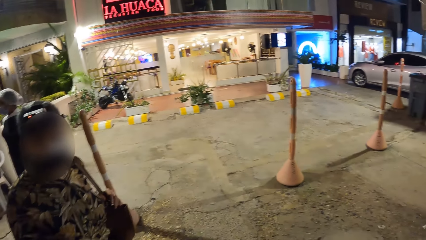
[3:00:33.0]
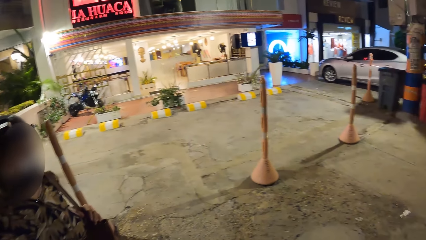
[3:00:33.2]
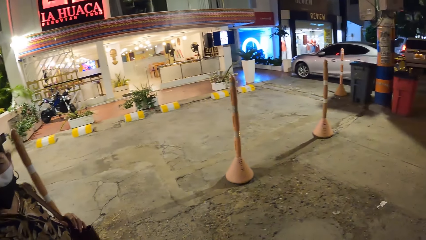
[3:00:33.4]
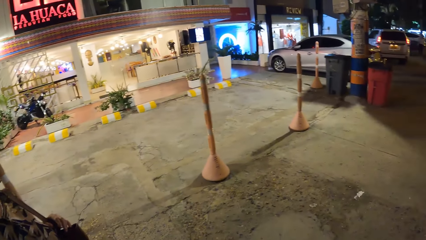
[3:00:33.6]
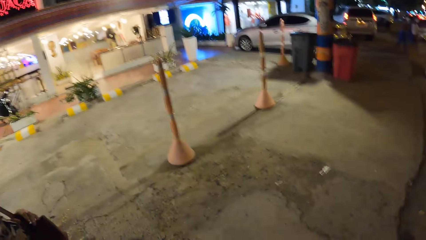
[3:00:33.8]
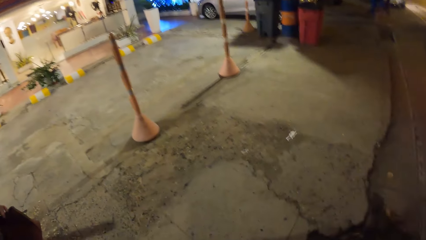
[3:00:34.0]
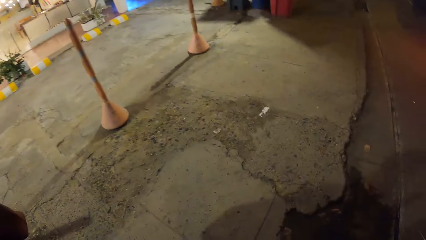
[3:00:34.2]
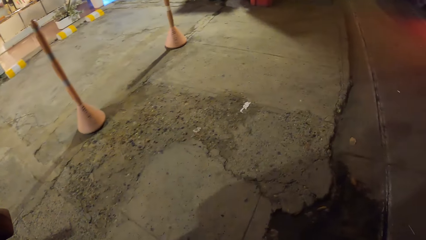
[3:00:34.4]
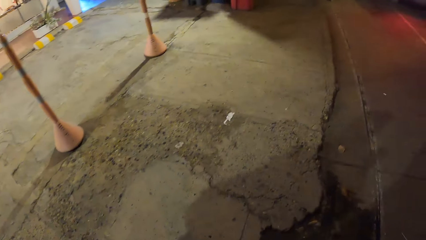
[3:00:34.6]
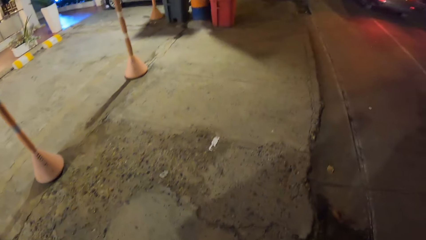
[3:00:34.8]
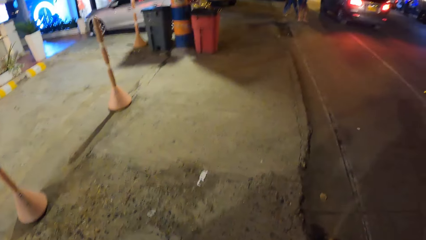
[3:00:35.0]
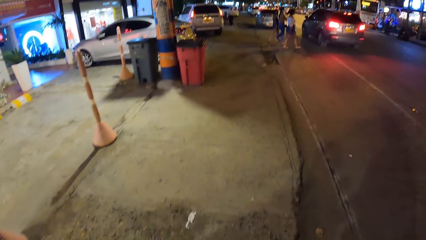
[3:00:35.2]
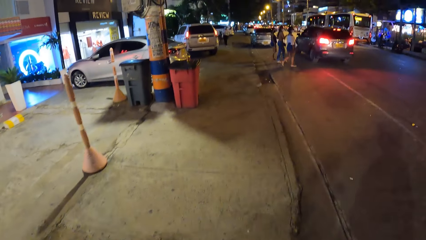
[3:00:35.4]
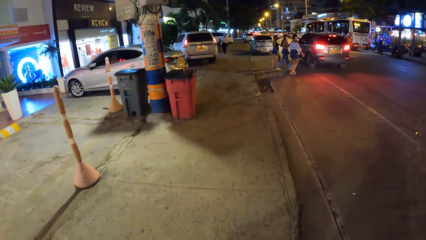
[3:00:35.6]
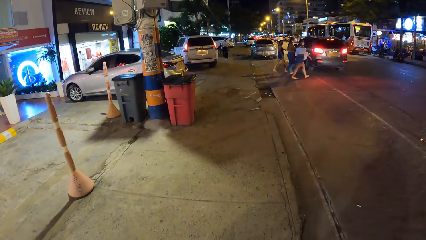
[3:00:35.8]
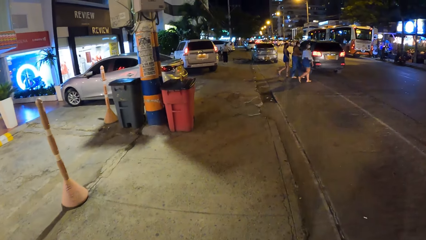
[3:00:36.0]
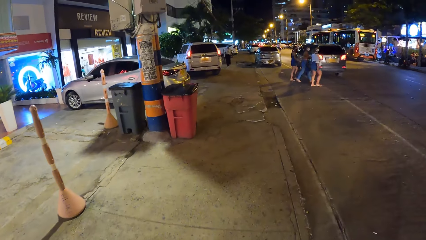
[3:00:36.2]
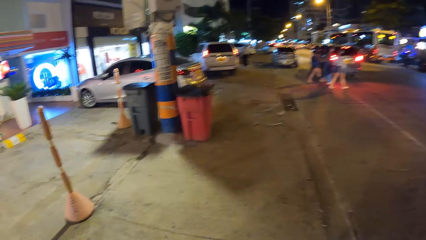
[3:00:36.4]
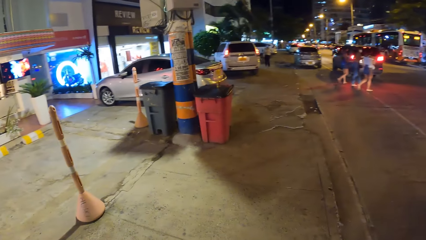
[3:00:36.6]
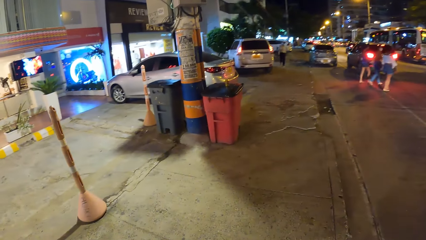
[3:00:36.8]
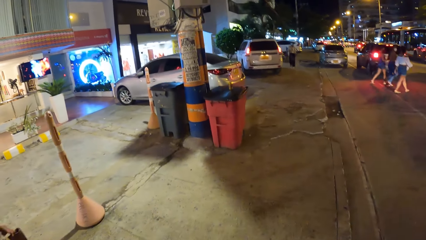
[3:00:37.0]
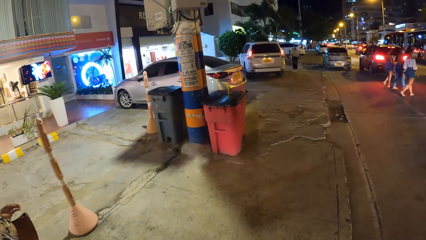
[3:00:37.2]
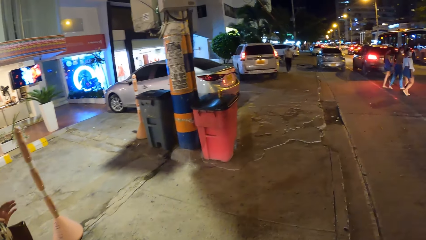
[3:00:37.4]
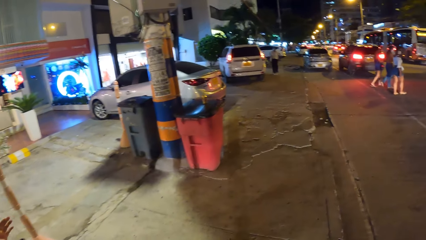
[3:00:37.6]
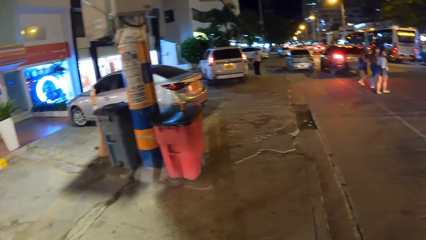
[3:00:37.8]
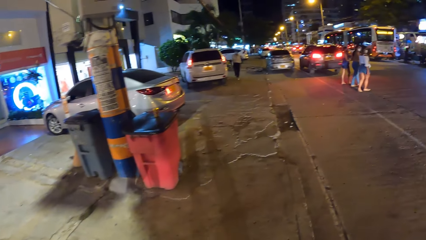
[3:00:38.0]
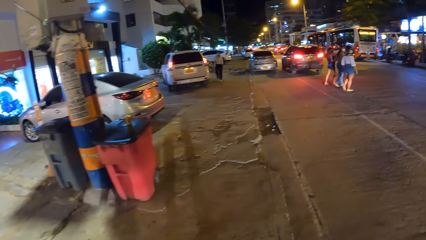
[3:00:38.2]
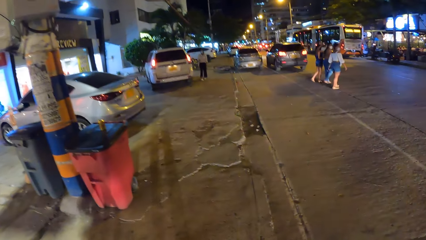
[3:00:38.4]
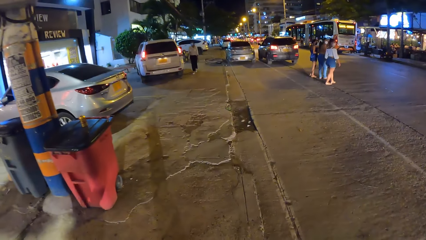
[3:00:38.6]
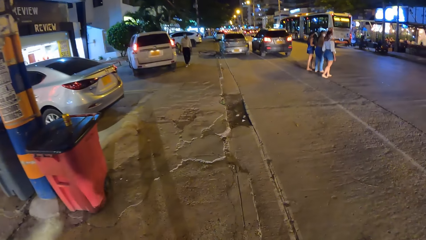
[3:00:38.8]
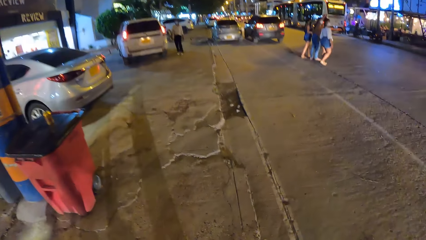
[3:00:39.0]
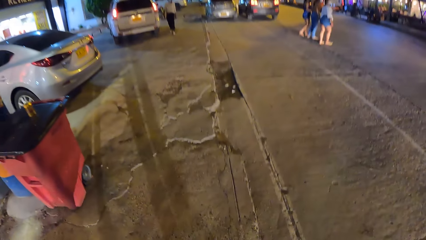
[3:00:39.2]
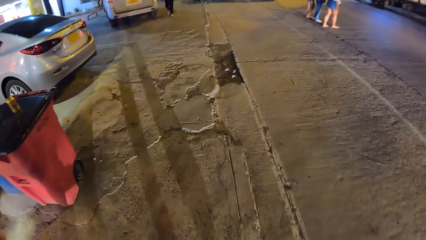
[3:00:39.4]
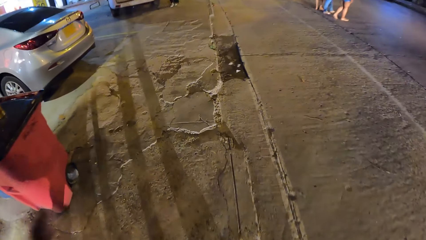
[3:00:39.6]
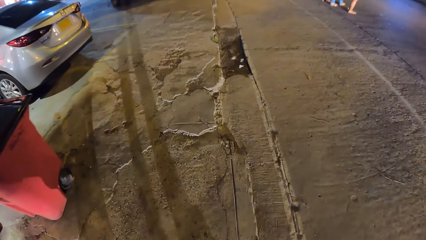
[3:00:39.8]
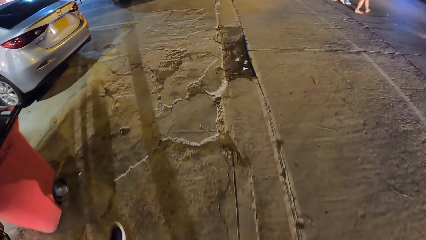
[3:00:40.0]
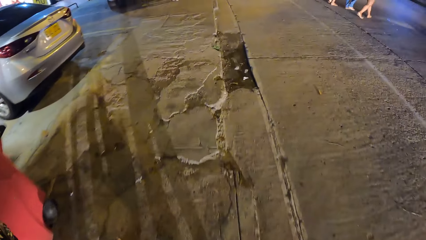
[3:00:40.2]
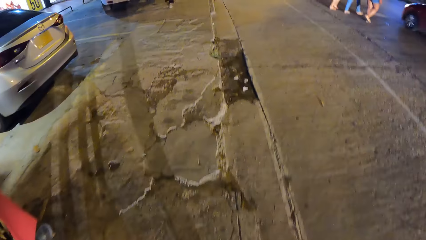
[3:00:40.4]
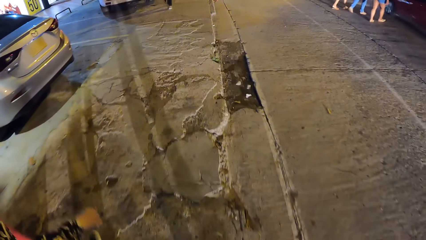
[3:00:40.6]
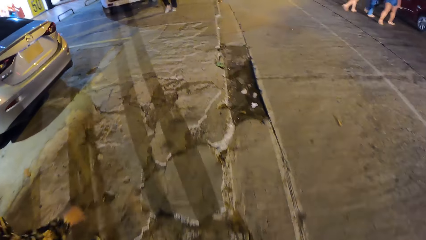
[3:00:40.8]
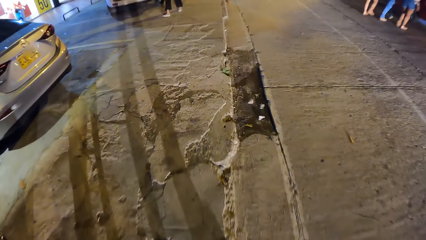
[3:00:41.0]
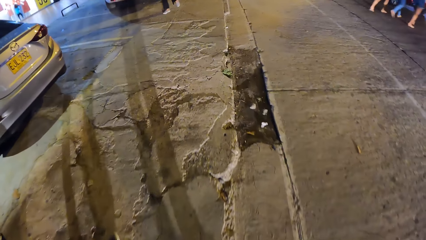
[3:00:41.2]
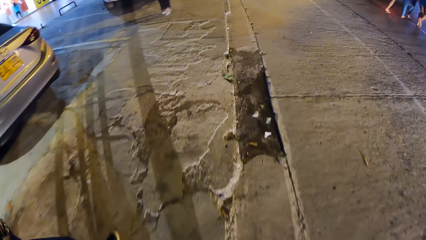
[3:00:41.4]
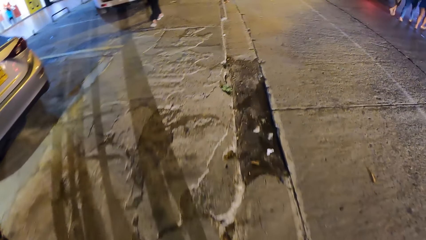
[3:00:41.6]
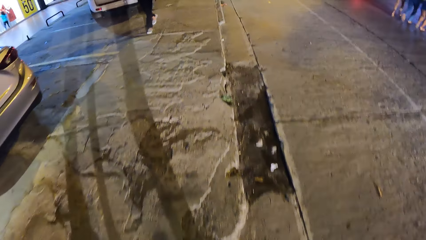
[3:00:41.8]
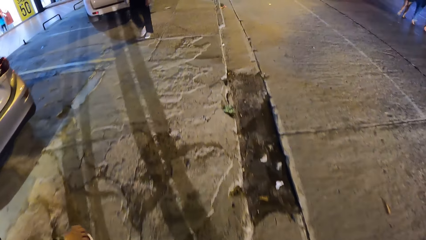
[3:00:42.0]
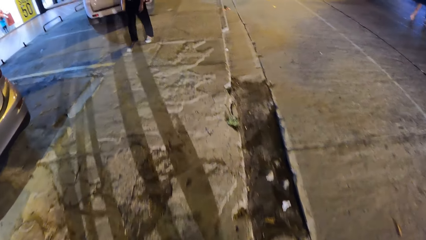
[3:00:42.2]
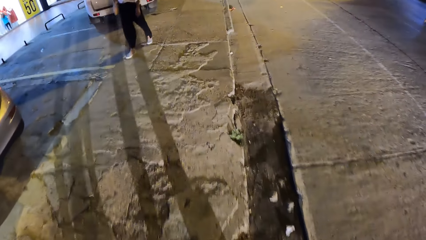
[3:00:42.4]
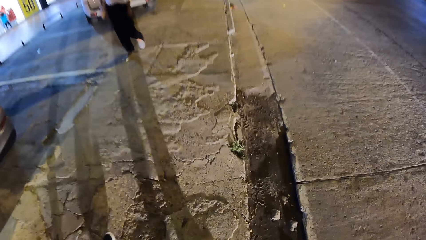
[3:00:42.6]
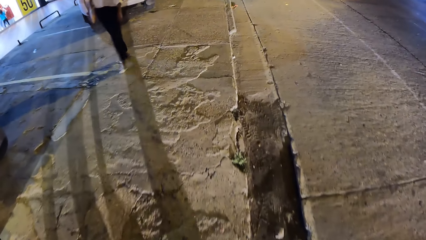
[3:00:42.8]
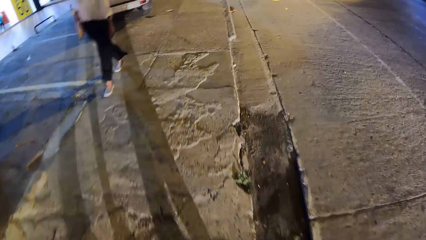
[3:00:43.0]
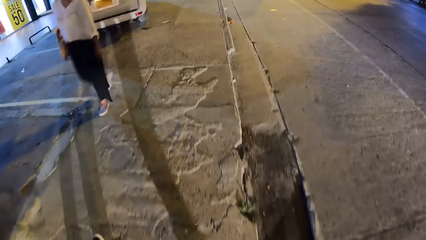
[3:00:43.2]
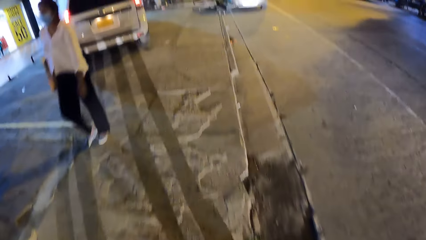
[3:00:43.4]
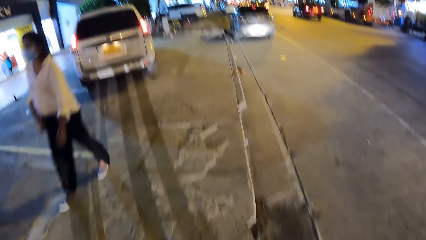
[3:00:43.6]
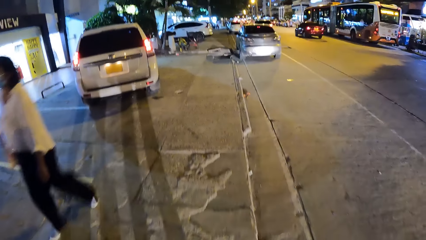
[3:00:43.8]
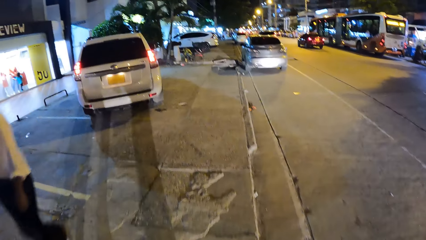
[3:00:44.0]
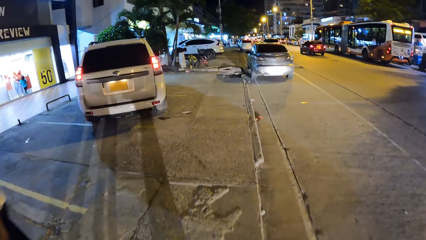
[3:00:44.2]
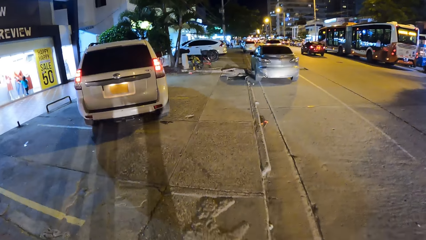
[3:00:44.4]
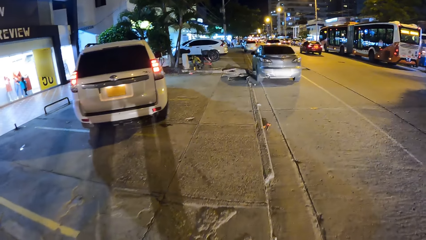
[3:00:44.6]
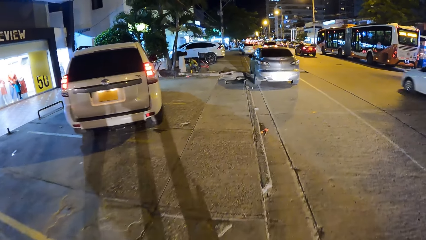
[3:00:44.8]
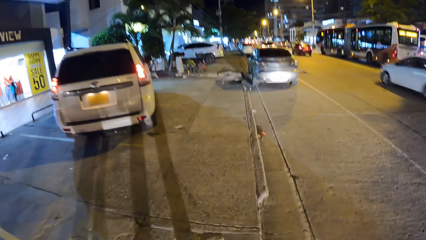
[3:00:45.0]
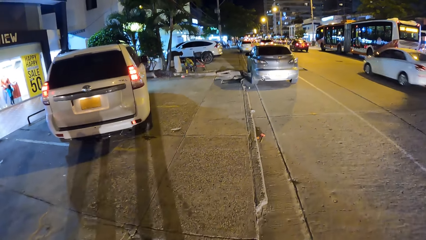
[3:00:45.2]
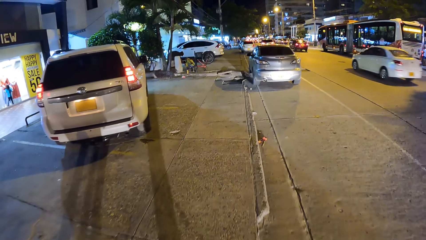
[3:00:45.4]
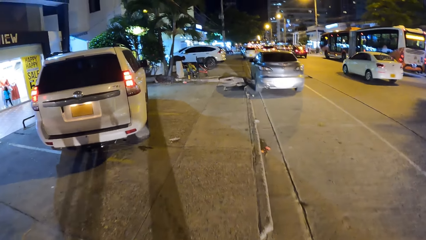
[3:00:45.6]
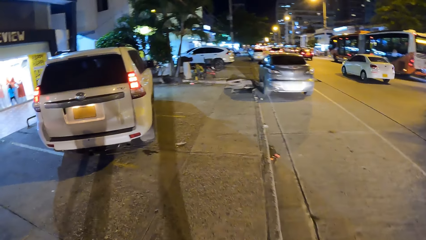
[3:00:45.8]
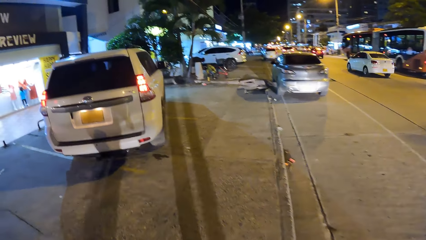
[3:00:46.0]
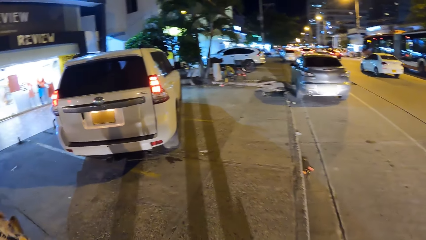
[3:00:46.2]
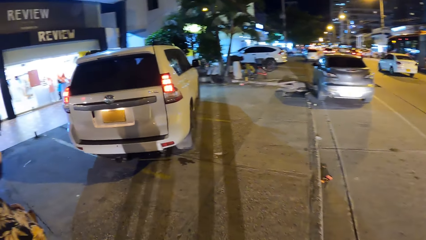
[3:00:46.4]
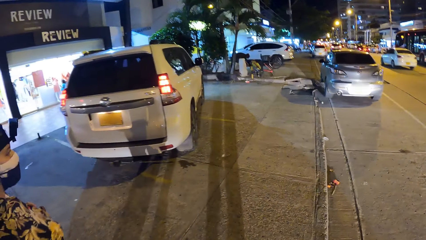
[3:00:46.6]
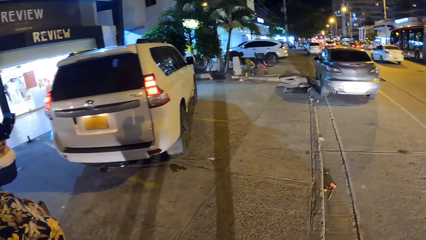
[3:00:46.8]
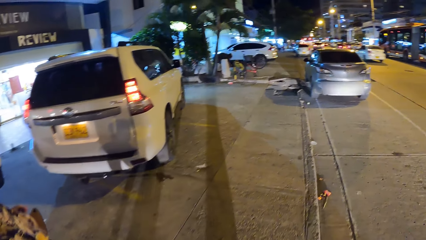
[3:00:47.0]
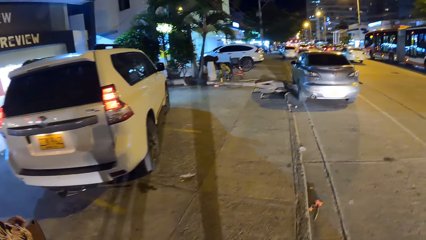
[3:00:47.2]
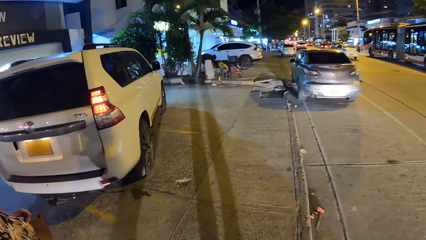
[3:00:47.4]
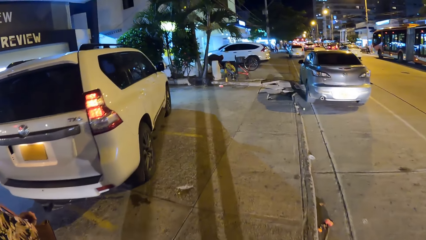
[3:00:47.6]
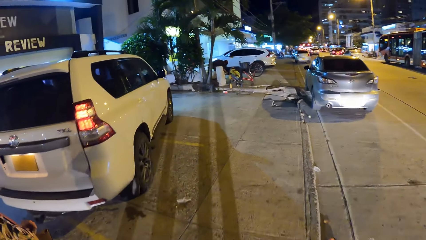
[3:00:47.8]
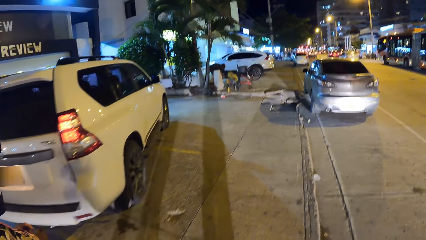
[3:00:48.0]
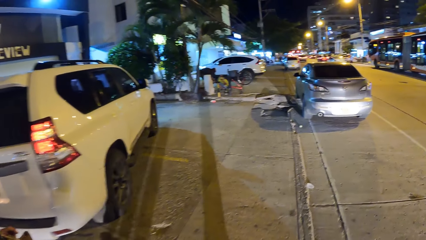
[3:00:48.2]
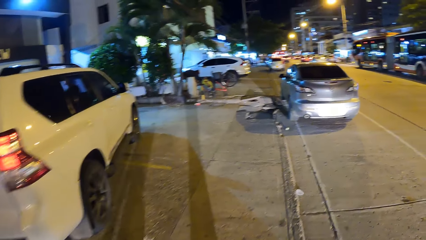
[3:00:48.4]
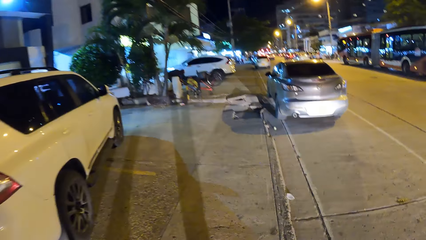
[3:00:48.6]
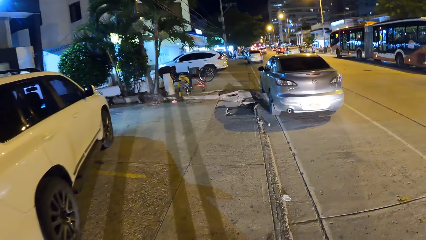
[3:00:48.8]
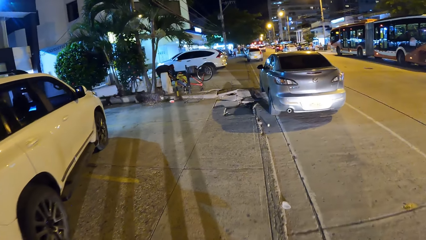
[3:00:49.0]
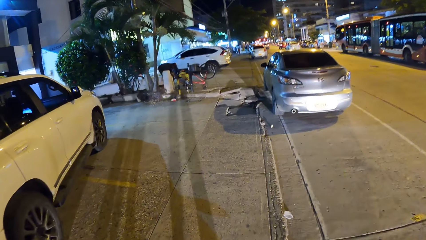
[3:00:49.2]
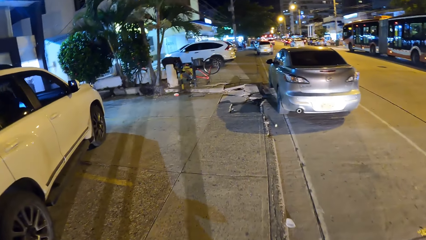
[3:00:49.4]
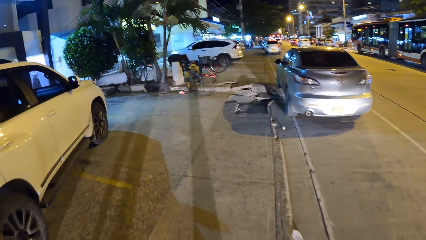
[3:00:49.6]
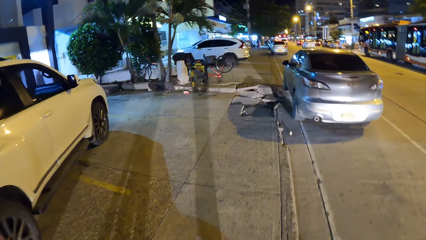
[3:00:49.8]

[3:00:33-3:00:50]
The camera wearer walks on the sidewalk with a woman and another woman.
